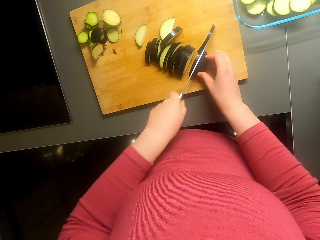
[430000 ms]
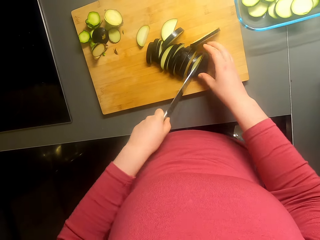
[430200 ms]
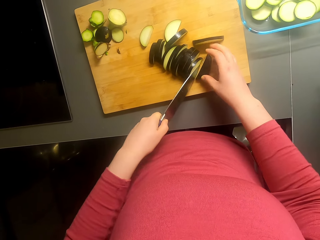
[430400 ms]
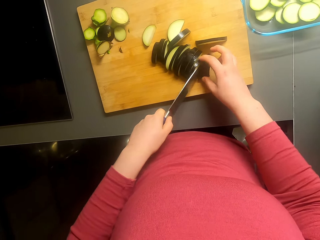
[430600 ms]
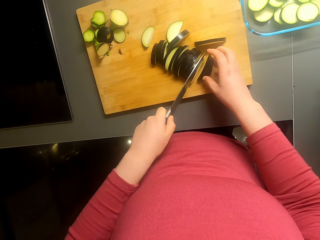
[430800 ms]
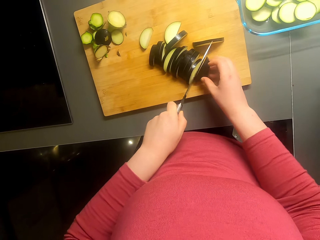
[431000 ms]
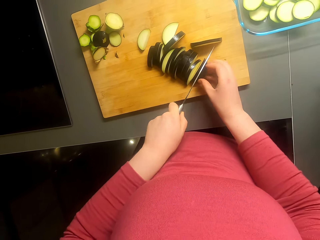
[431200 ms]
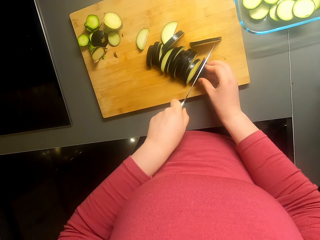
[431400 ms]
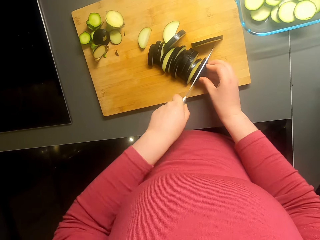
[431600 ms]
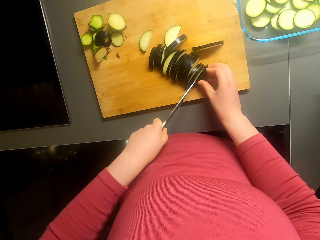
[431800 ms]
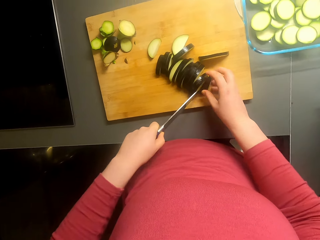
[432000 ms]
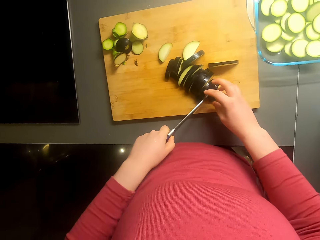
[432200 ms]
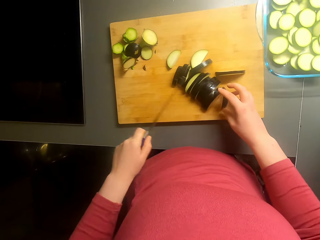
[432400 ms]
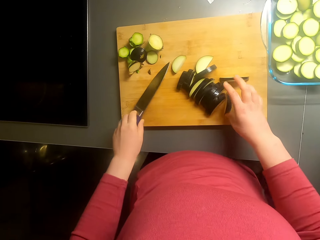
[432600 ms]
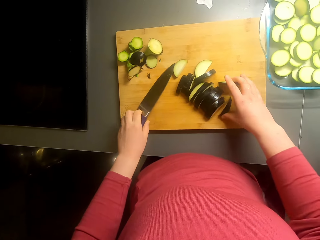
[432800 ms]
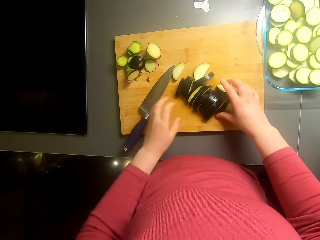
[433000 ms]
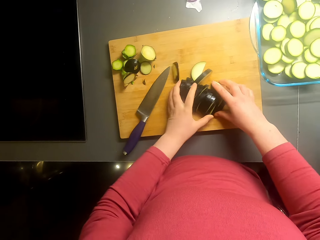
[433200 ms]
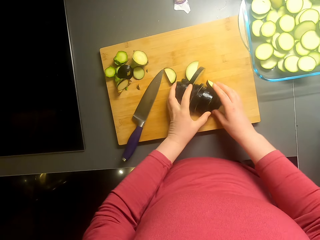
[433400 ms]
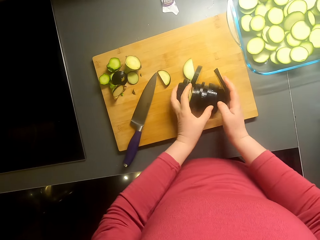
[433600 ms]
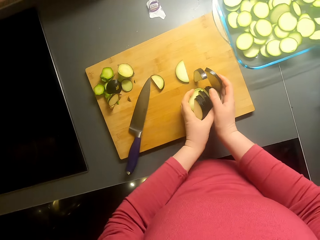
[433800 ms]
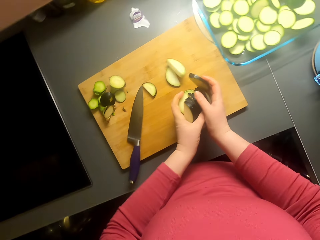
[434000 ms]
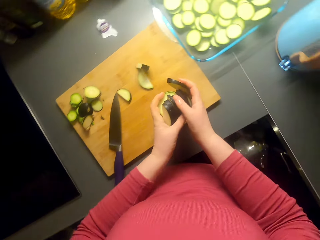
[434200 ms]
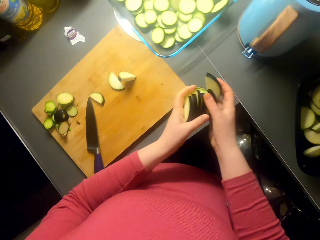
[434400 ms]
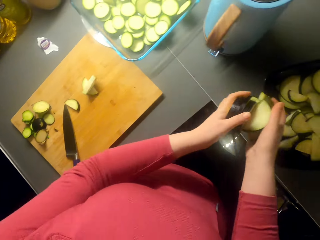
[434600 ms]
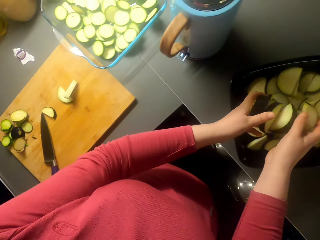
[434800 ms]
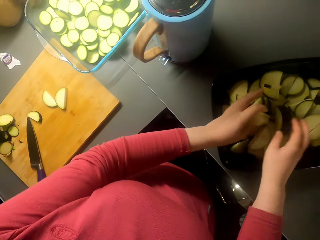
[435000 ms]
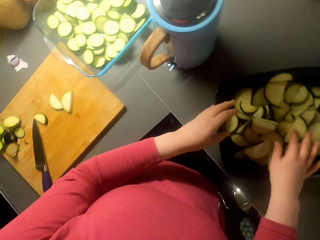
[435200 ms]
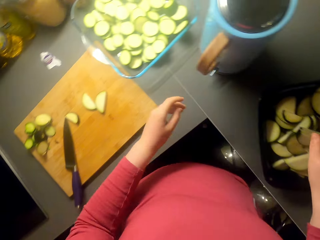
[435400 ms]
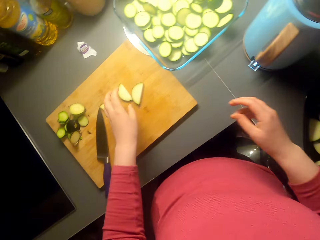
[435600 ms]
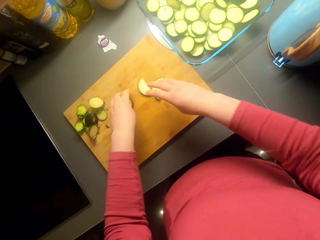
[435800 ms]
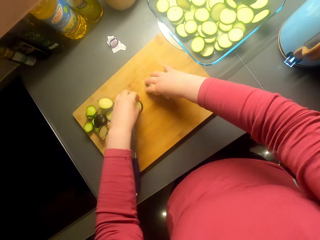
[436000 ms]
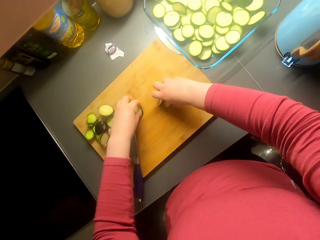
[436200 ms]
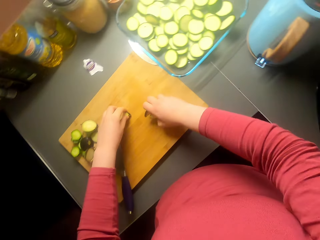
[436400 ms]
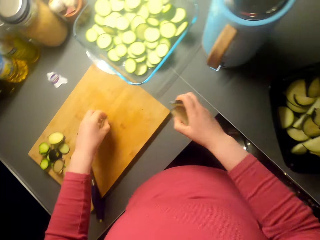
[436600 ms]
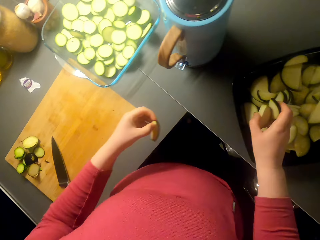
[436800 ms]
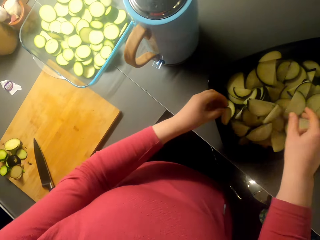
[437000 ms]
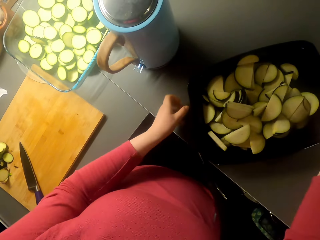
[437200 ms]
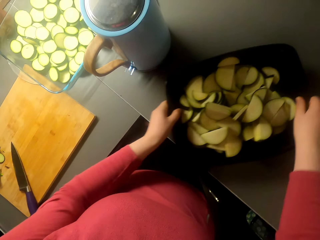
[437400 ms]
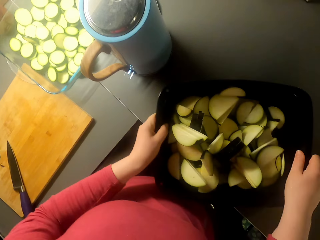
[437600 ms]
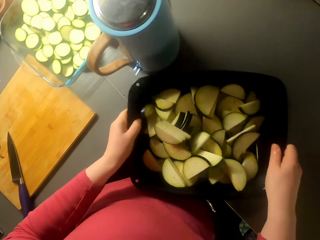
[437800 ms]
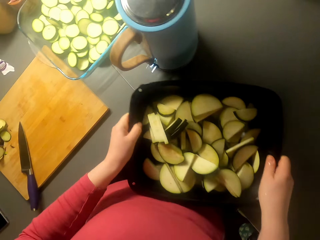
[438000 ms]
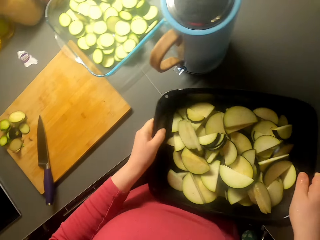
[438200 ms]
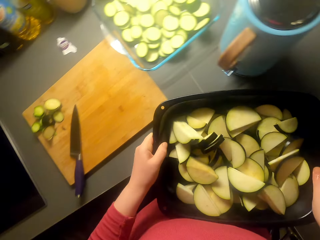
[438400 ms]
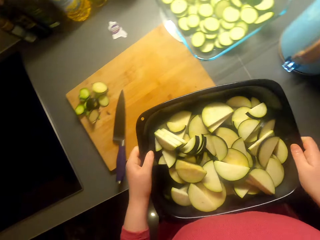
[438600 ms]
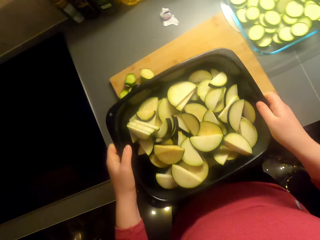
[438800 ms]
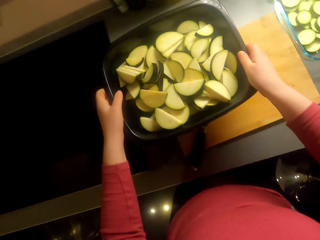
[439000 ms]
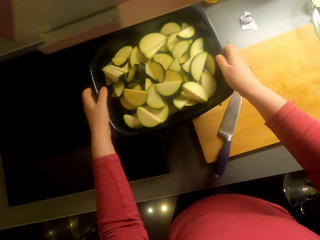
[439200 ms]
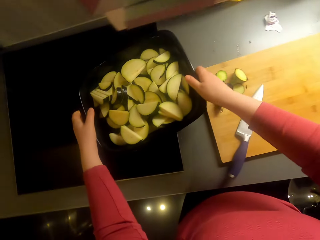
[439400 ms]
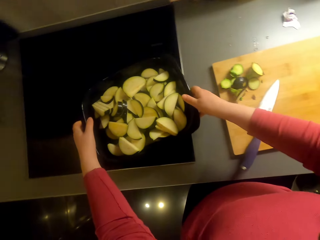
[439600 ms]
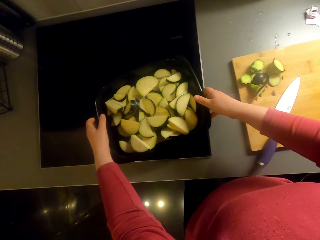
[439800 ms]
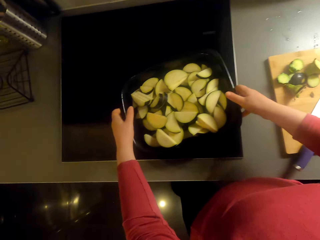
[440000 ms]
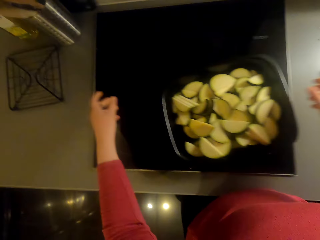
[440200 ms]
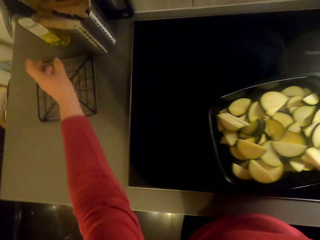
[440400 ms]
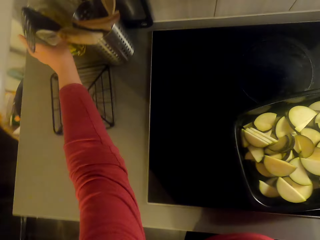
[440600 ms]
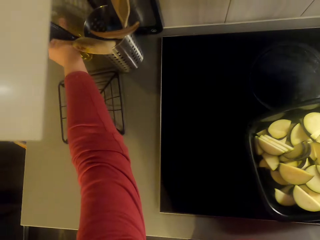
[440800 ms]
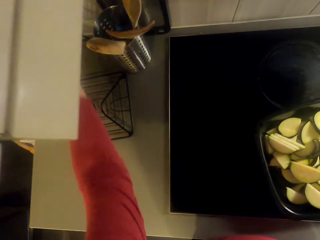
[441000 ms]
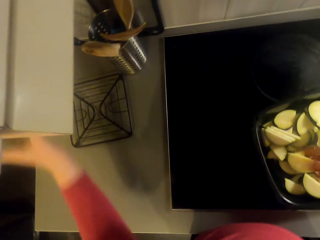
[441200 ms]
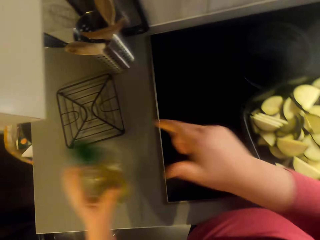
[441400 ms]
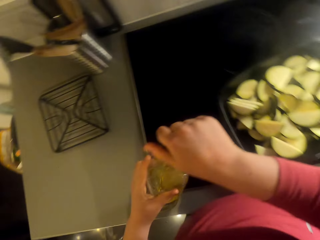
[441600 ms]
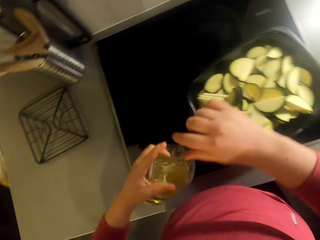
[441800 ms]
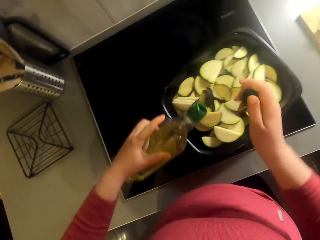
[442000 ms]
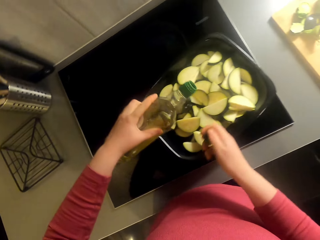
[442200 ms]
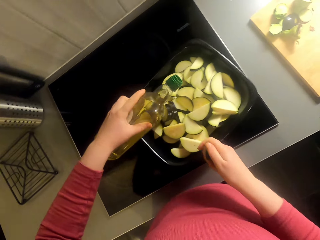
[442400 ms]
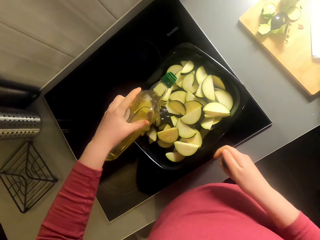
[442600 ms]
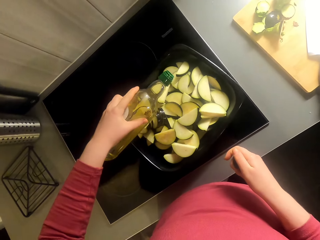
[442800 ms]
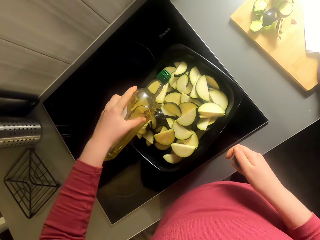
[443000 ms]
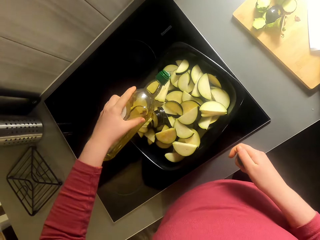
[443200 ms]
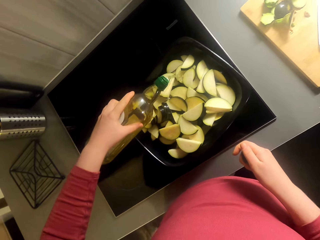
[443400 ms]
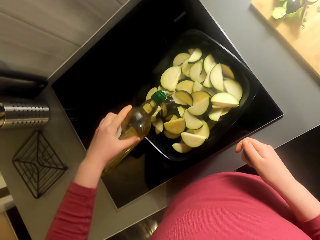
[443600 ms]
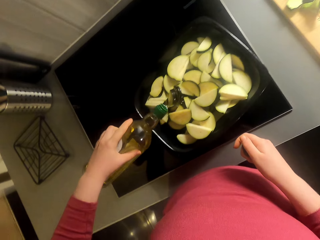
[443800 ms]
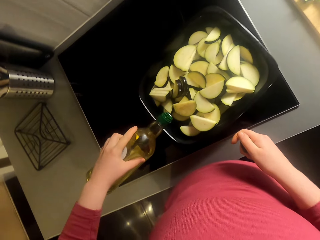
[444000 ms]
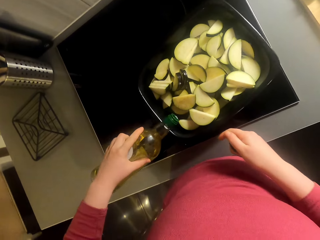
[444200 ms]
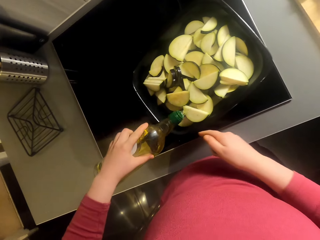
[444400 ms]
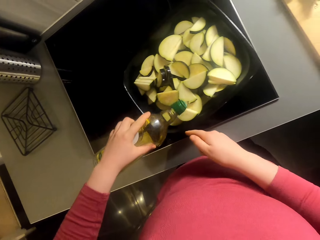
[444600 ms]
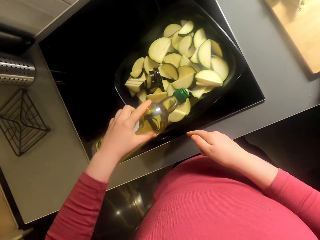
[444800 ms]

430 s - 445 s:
The camera wearer puts the knife on the chopping board. They pick up the pieces of eggplant and put the pieces of eggplant in the tray. They pick up the pieces of eggplant and put the pieces of eggplant in the tray. They shake the tray. They put the tray on the kitchen area. They pick up the cooking oil. They put the cooking oil on the tray.

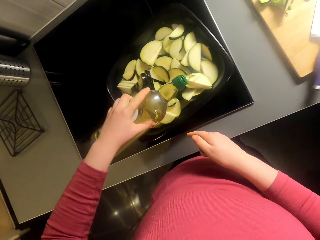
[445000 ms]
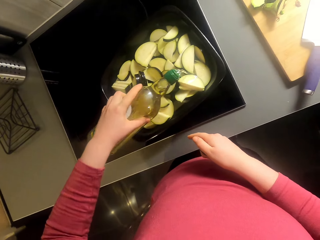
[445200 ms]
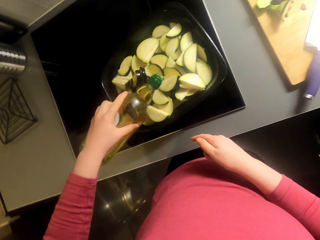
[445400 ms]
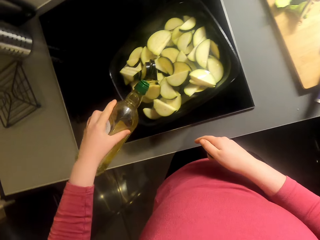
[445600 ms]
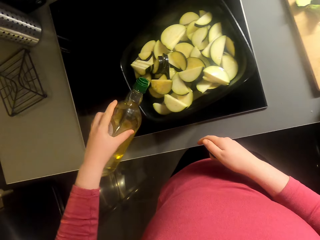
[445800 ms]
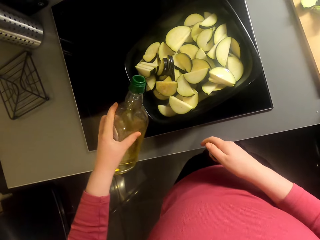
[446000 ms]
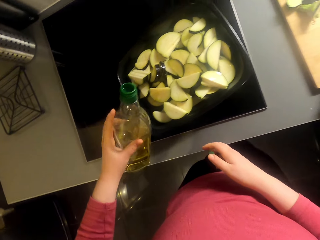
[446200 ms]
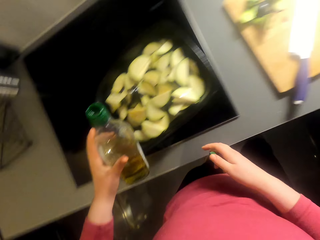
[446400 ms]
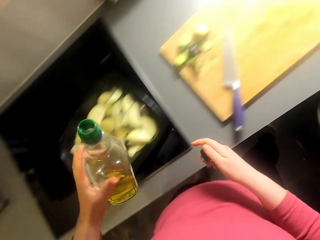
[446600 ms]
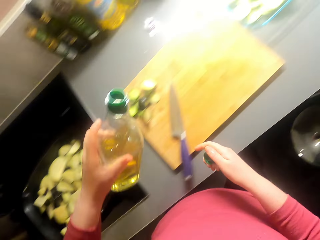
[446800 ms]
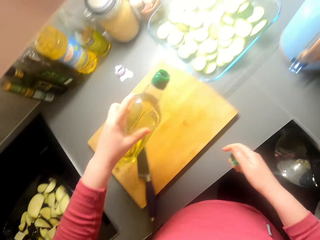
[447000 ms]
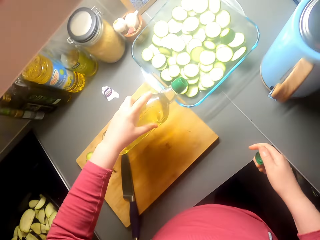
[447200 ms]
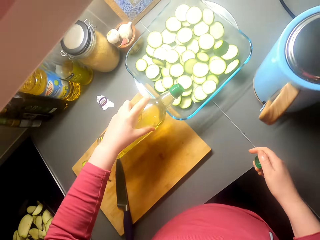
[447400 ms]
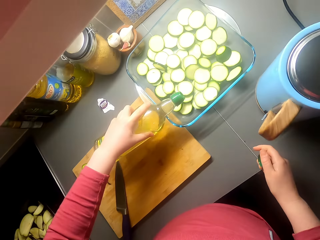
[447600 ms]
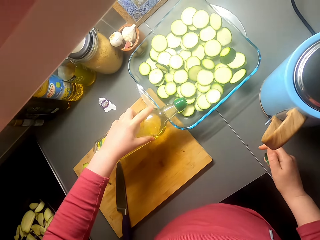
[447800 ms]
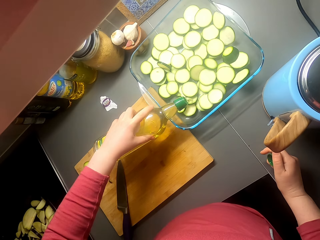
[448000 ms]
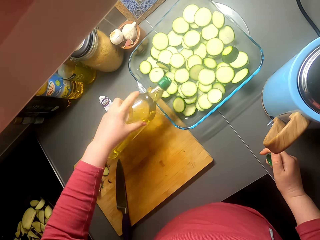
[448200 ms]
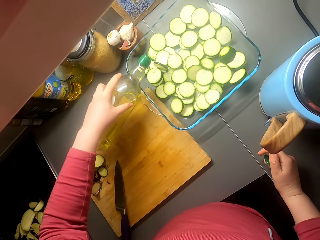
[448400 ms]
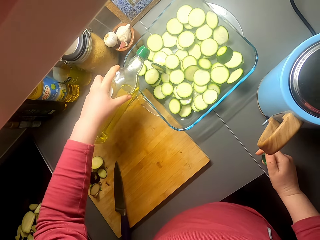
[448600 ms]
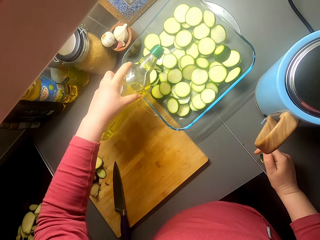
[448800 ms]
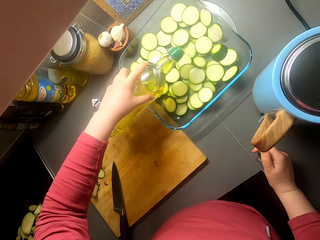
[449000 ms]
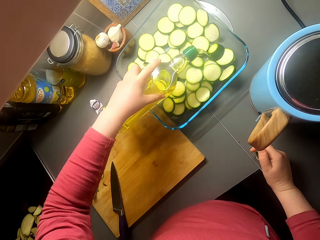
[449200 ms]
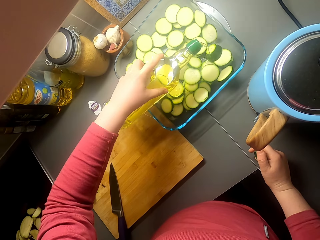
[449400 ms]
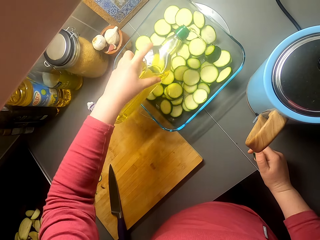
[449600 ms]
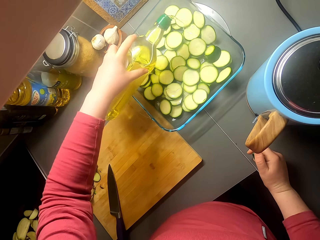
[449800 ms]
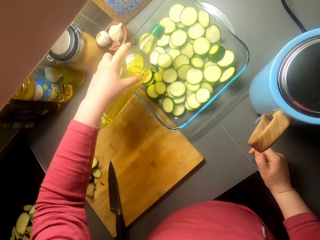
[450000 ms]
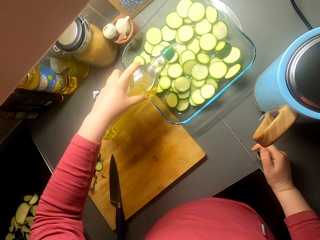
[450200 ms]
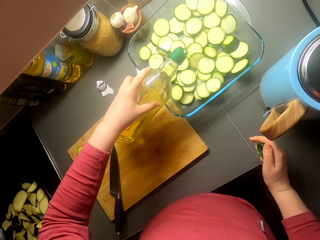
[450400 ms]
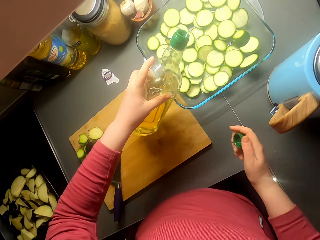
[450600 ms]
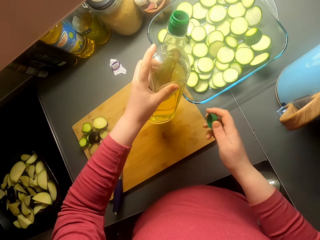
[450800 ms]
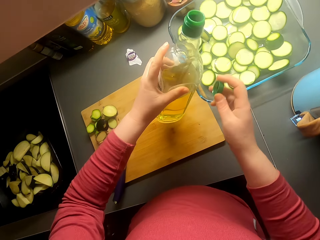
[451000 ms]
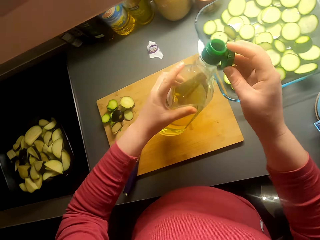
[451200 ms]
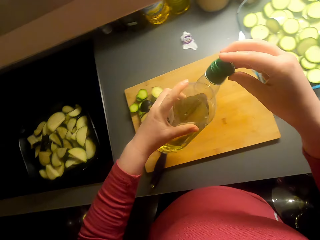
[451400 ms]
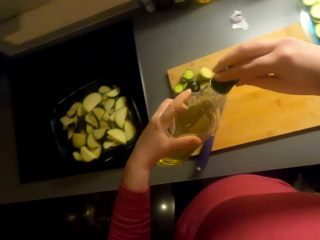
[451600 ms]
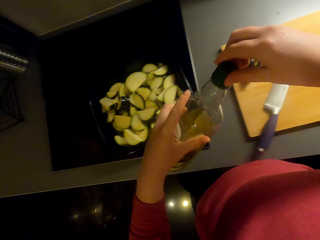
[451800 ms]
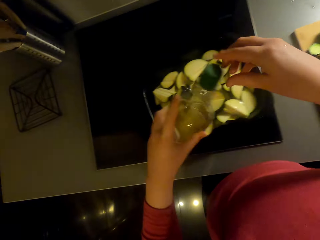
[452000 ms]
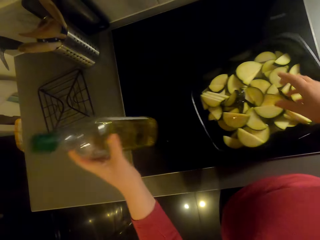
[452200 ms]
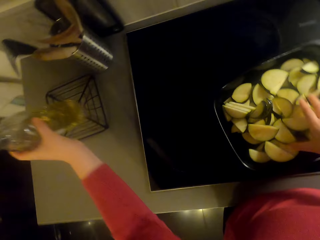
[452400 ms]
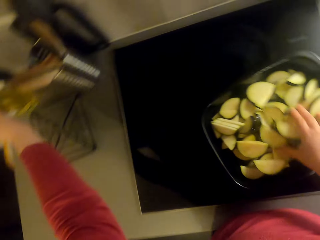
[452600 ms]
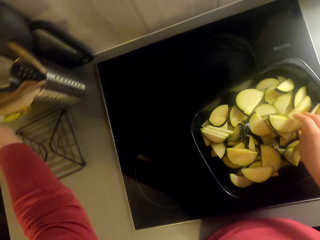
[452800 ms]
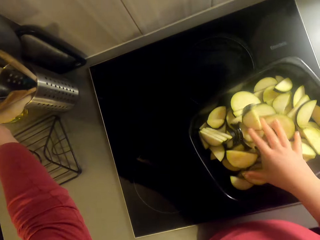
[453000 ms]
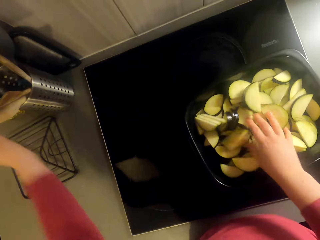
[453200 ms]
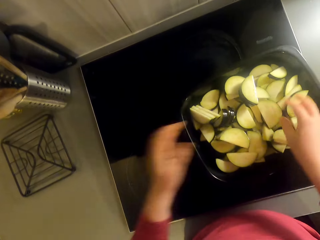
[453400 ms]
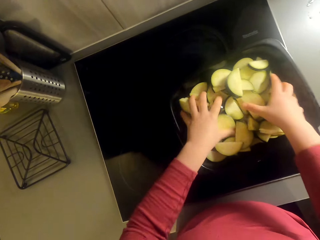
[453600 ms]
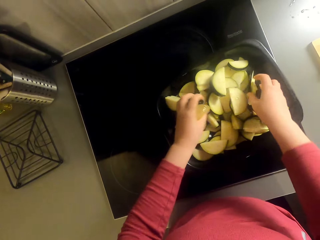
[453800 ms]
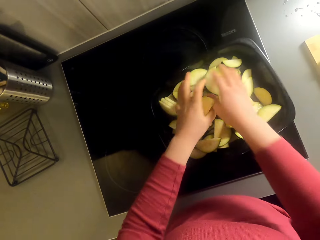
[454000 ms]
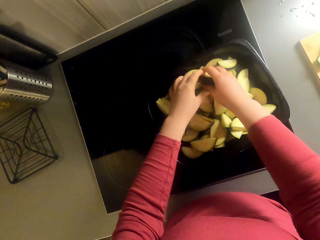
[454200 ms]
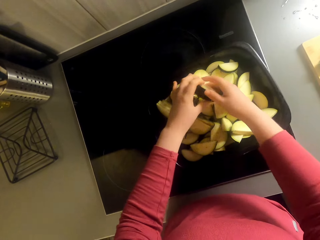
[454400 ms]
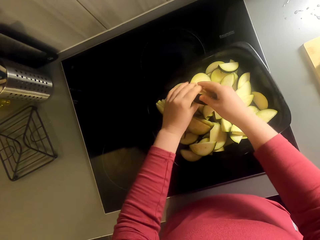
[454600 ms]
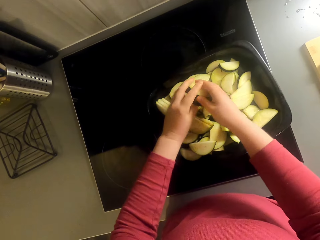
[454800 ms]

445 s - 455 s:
The camera wearer puts cooking oil on the tray. They walk around the room. They close the oil bottle. They put the cooking oil on the kitchen area. They mix the oil with the eggplants.
